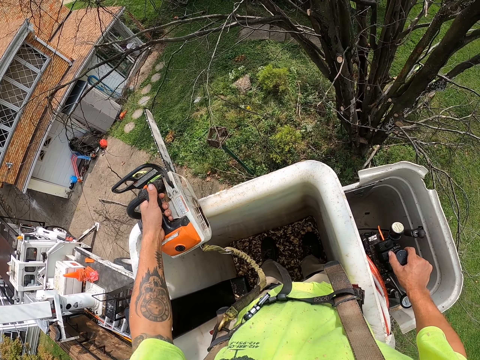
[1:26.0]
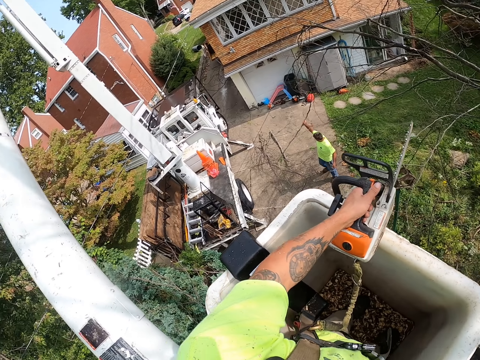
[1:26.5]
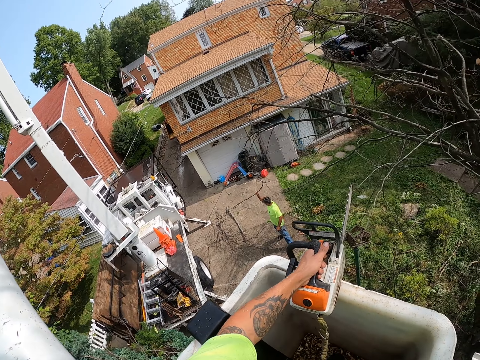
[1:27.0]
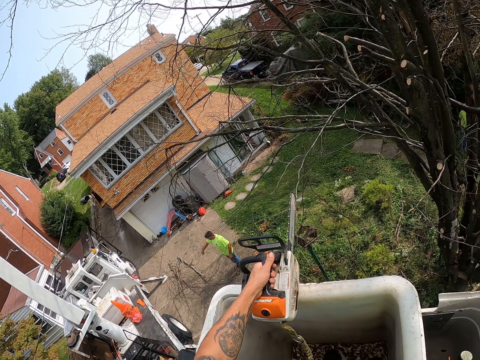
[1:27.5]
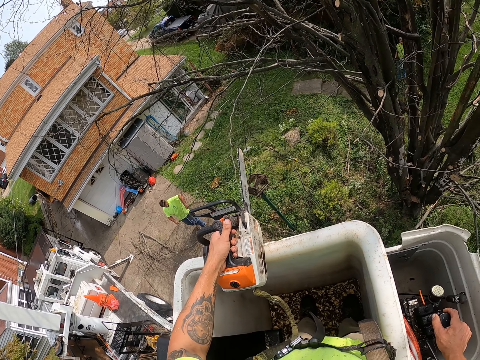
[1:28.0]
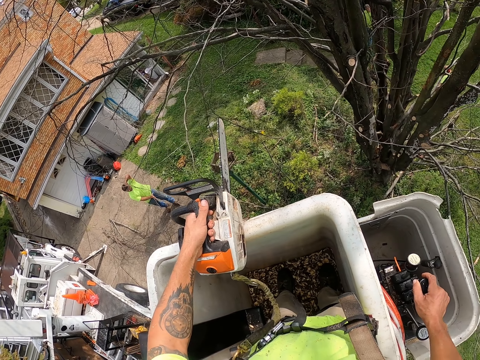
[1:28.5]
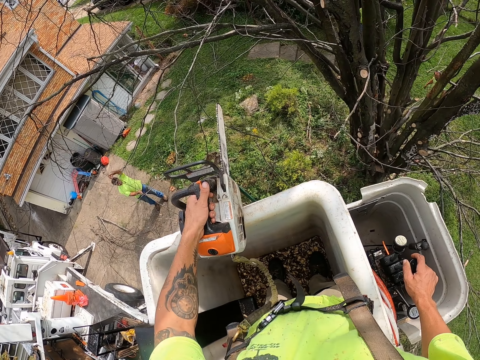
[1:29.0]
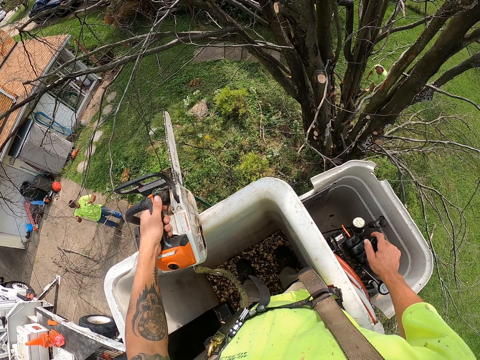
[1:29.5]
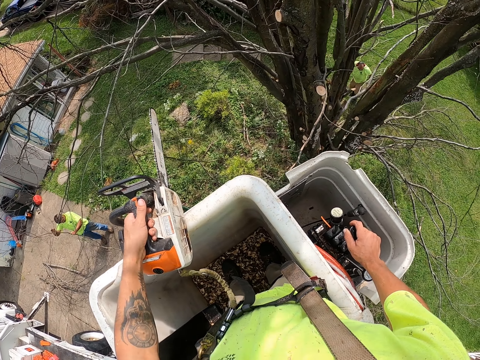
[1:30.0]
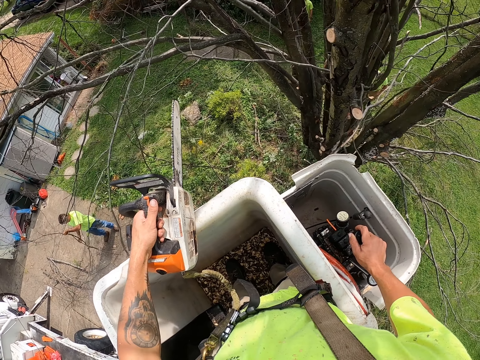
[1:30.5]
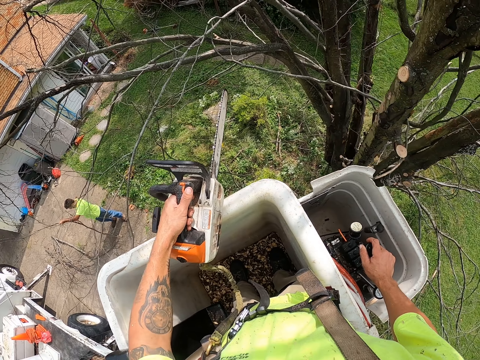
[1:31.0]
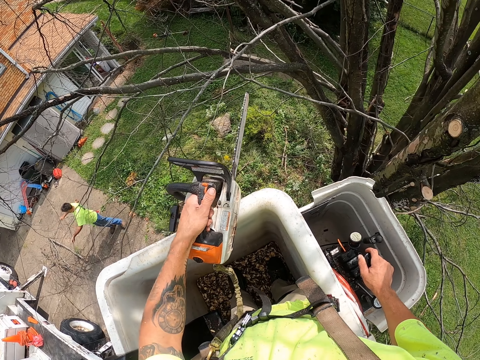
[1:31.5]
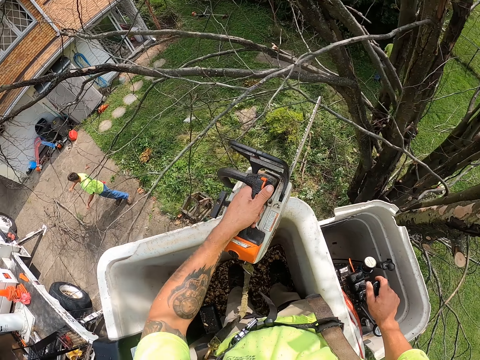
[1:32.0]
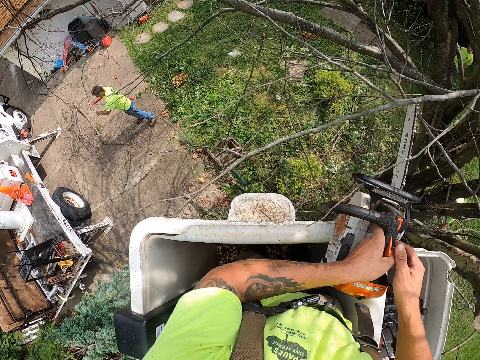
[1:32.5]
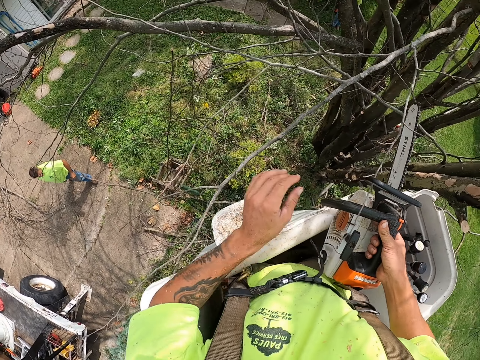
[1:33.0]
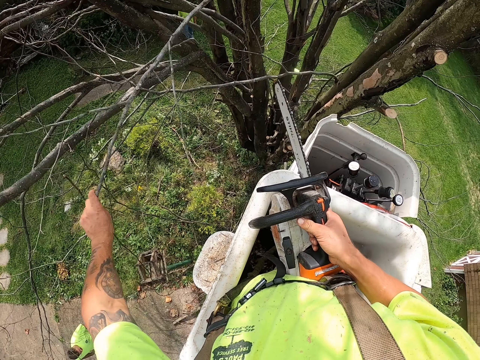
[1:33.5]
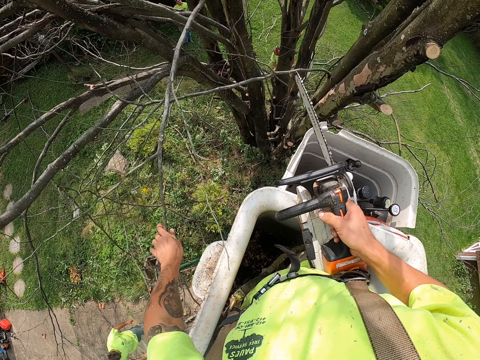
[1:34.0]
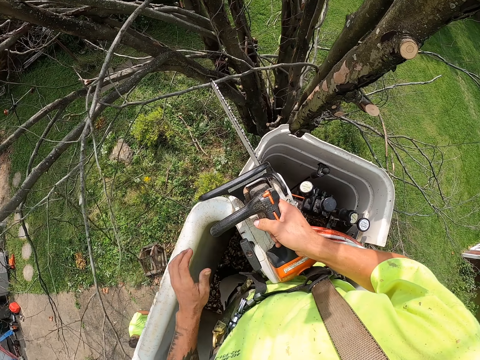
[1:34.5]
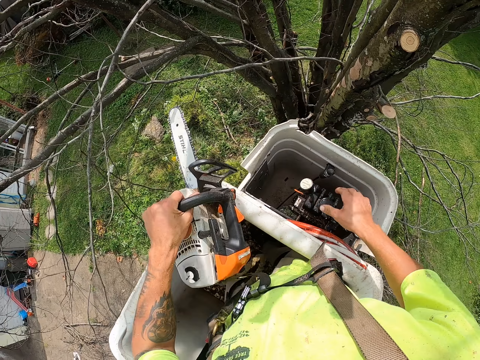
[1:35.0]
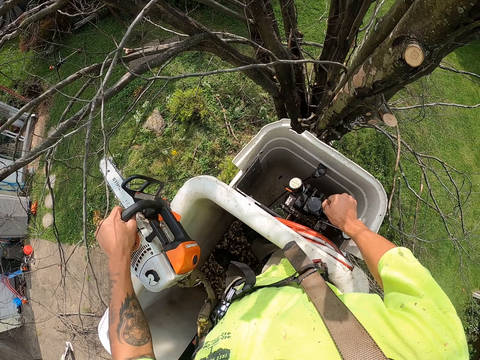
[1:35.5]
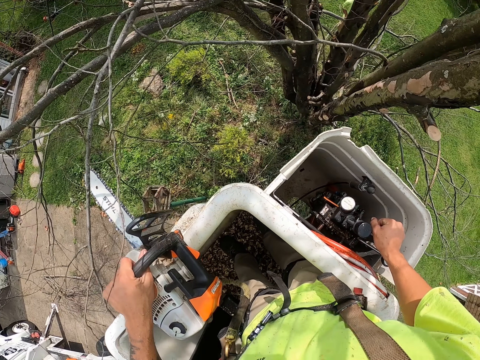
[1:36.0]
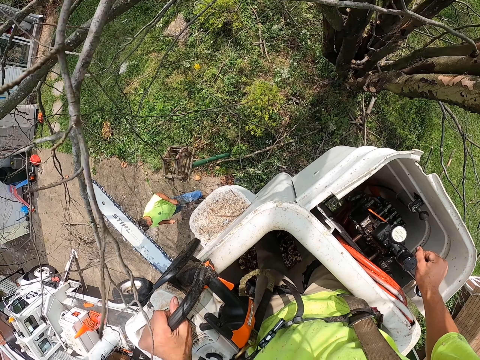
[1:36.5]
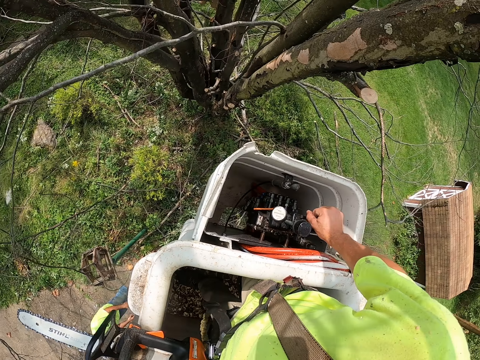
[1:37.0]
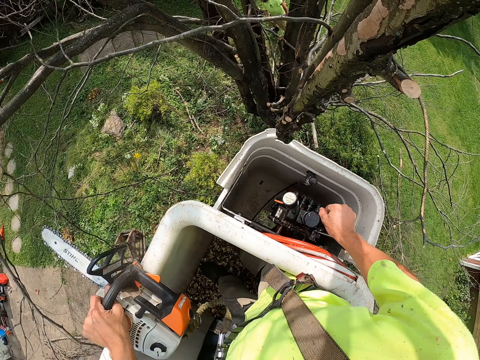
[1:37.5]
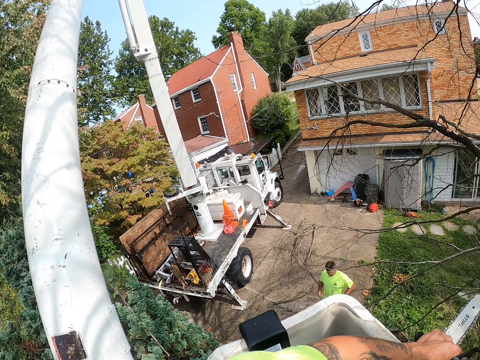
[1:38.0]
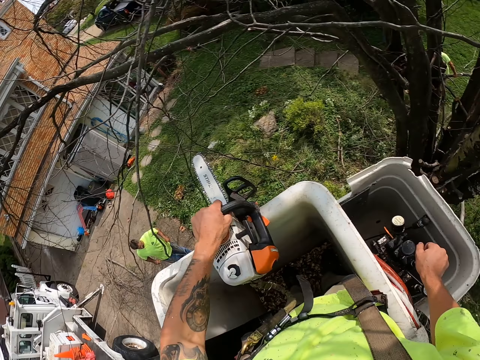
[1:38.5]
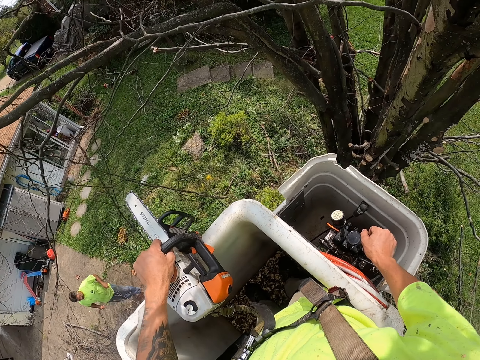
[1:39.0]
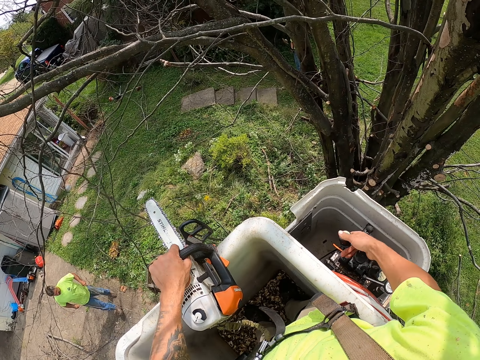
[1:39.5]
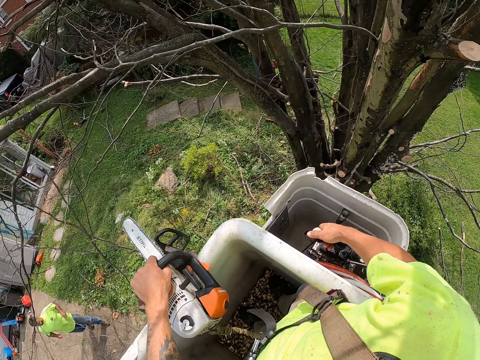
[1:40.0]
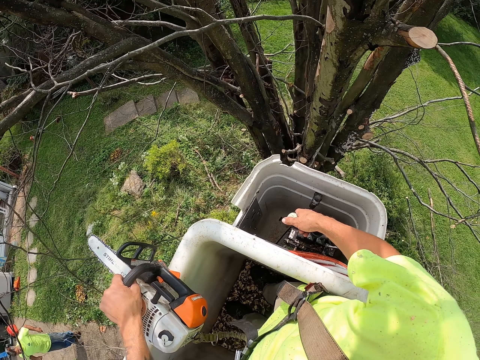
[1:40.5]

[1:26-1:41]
A man pulls the branch from the ground with his right hand. The man throws the branch on the ground with his right hand. The man pulls the branch on the ground with both hands. The man throws the branch on the ground with both hands. The camera wearer passes the power saw or chain saw from his left hand to his right hand. He moves a branch on the tree with his left hand. He holds the tree branch. He places his left hand on the power saw in his right hand. He transfers the chain saw to the left hand. He moves the lever in the lift crane with his right hand. He controls the bucket lift. The man pulls the branch on the ground with both hands.

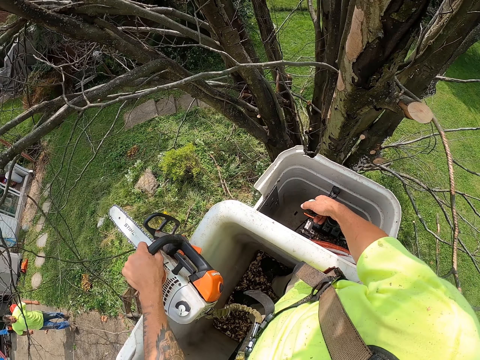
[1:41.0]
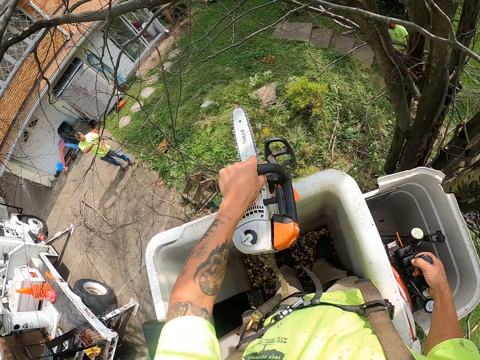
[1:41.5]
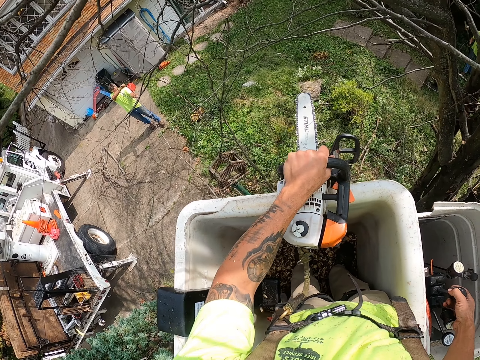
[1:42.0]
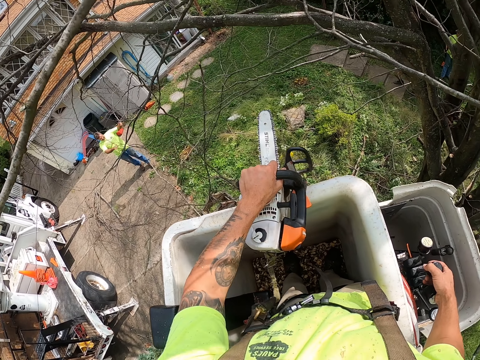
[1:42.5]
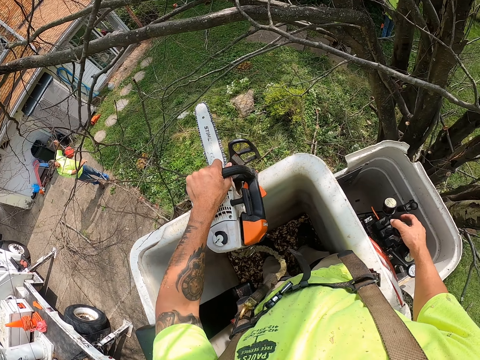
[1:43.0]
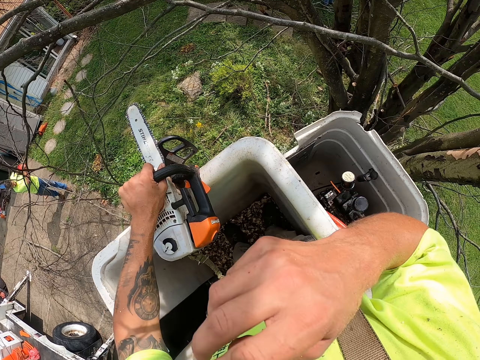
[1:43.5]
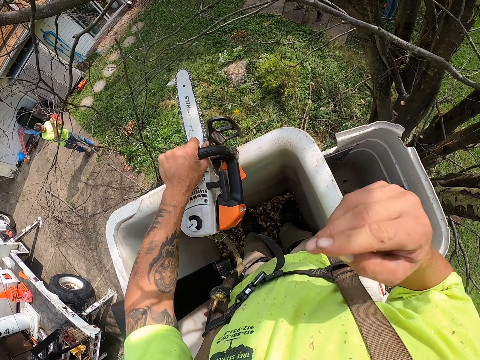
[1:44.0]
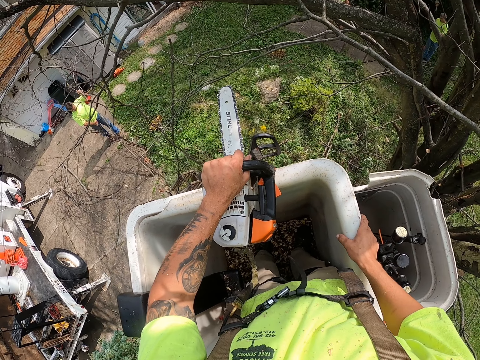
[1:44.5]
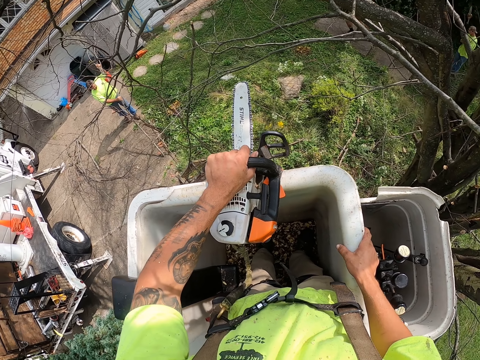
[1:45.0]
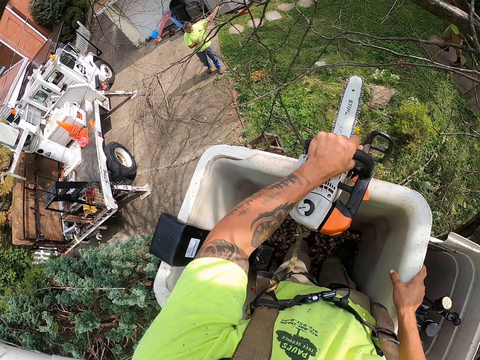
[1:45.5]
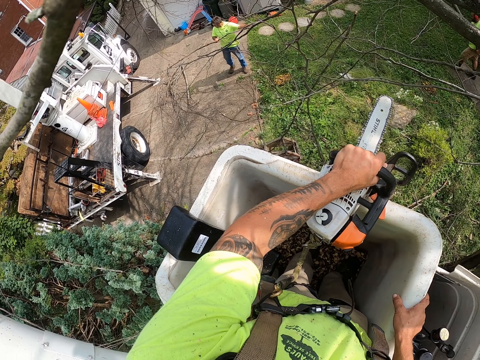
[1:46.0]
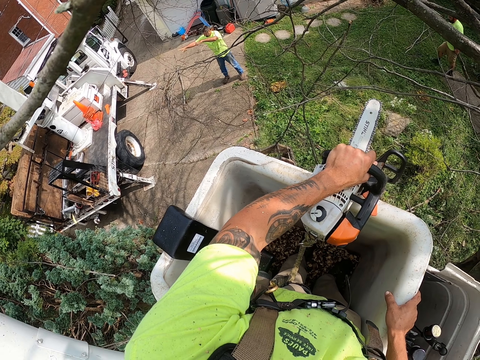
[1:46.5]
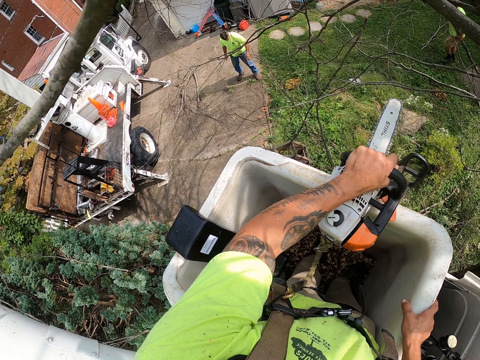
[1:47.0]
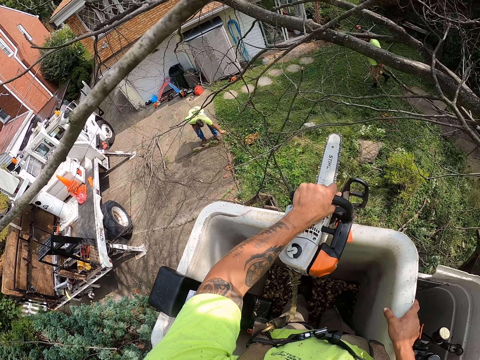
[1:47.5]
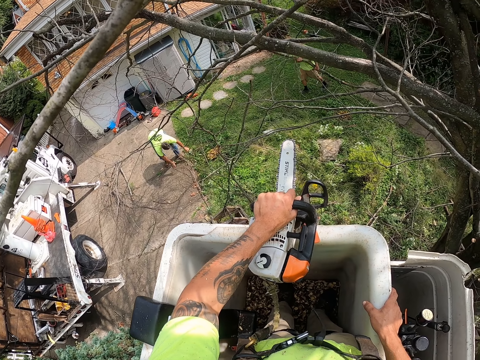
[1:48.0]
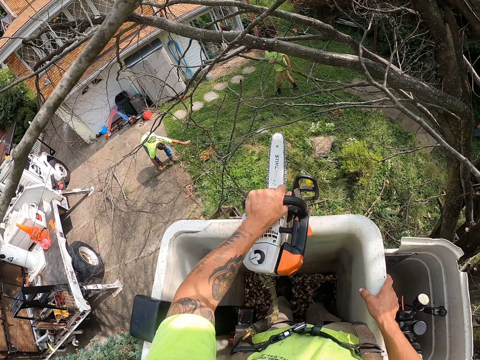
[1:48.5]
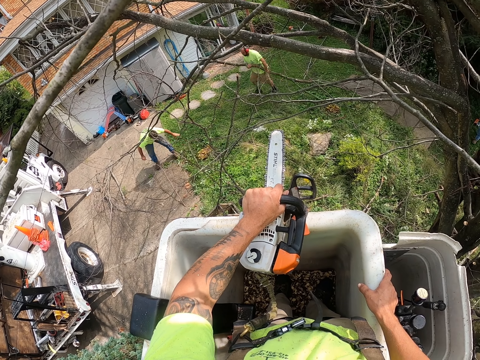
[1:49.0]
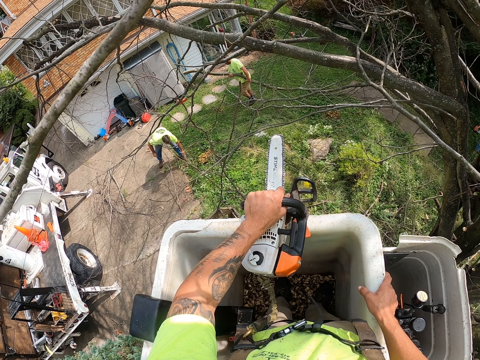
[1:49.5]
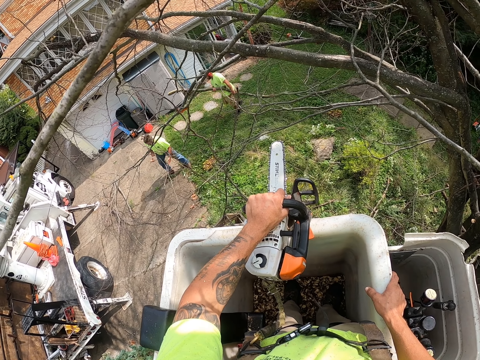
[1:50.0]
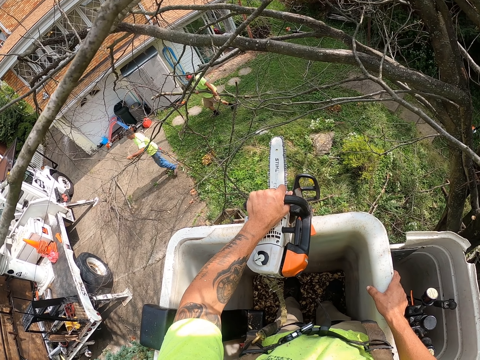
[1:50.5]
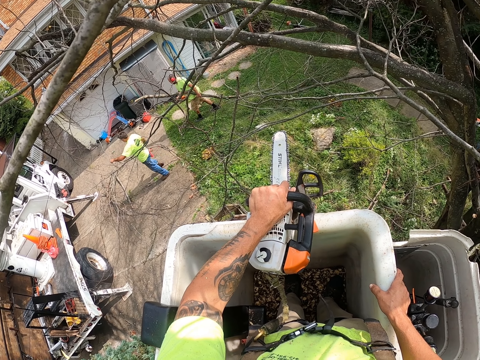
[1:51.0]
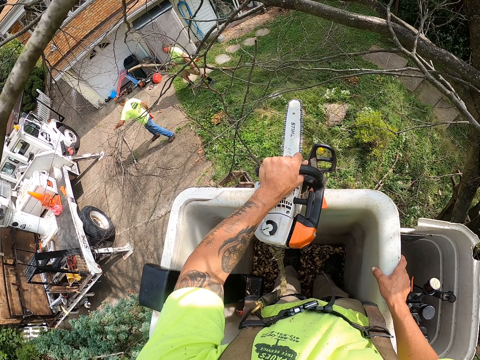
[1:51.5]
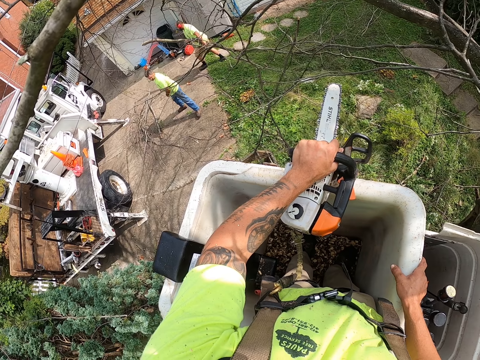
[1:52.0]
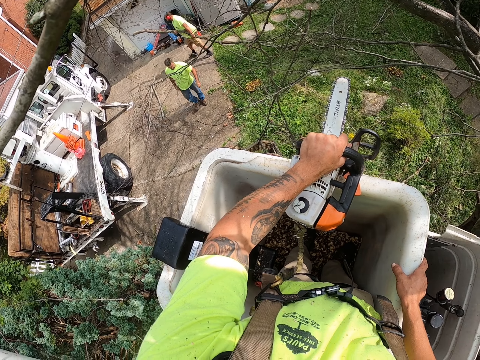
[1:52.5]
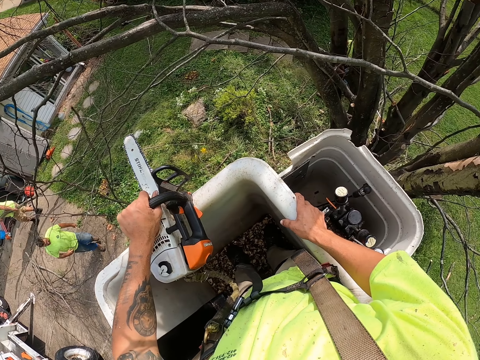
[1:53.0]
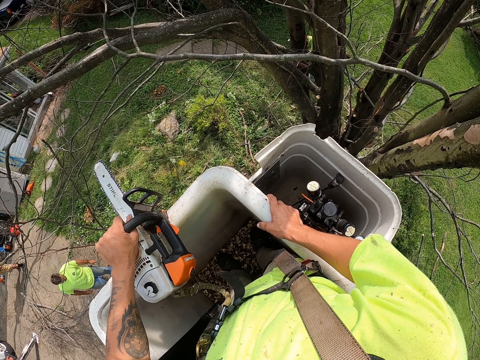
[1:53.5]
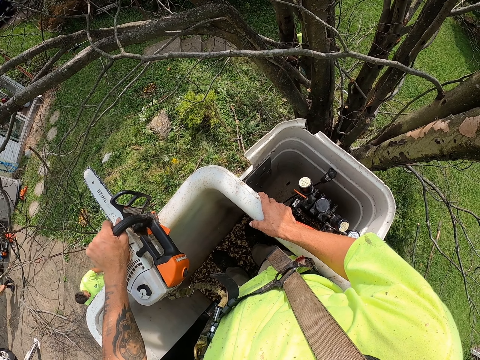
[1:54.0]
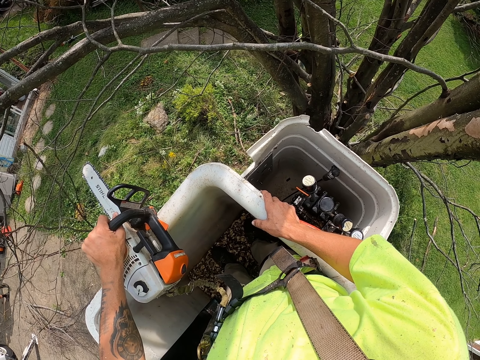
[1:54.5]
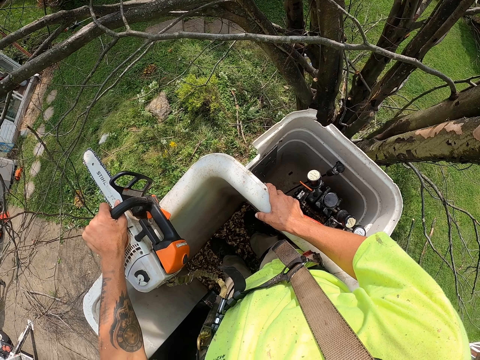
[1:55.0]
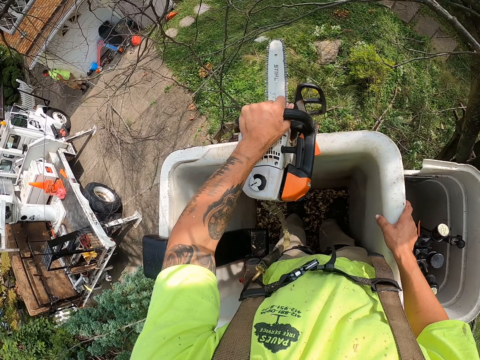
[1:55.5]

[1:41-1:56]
The camera wearer touches his face. He places his right hand on the lift crane. He looks around. A man throws the branch on the ground with both hands. A person collects the tree branches. The man pulls the branch on the ground with his left hand. The man pulls the branch on the ground with his right hand. Another man pulls a branch on the ground with both hands. The first man throws the branch on the ground with his left hand.
